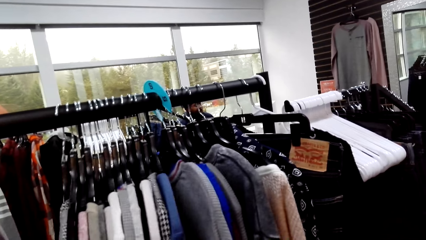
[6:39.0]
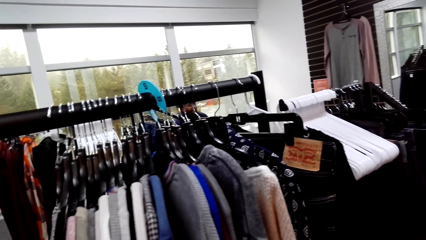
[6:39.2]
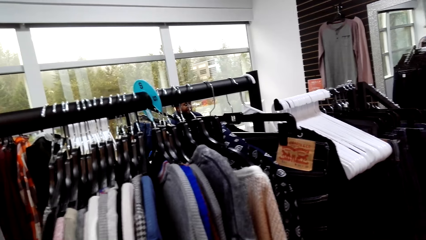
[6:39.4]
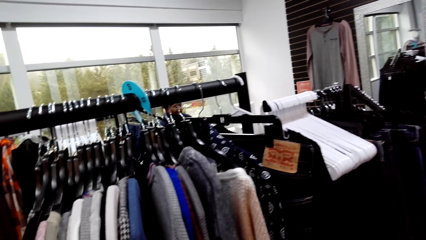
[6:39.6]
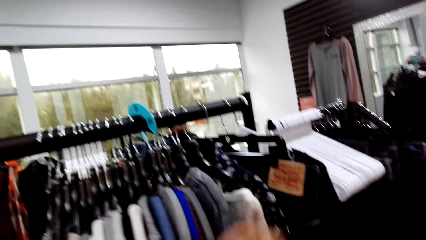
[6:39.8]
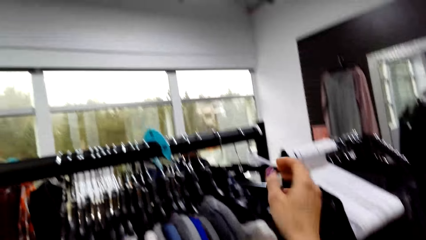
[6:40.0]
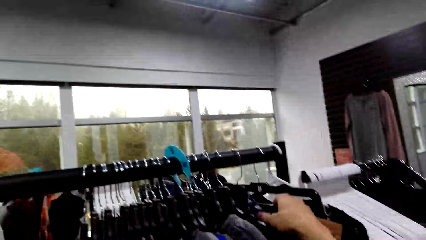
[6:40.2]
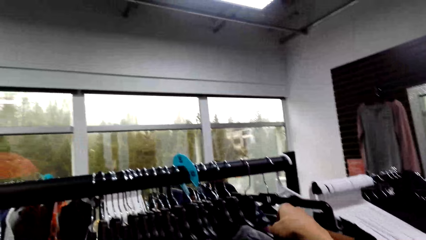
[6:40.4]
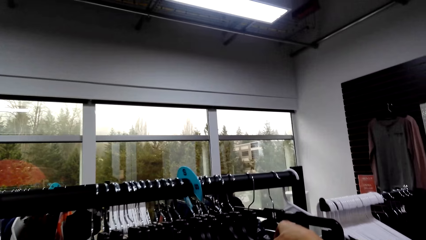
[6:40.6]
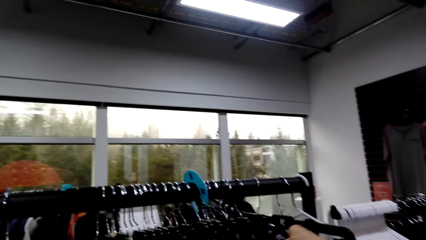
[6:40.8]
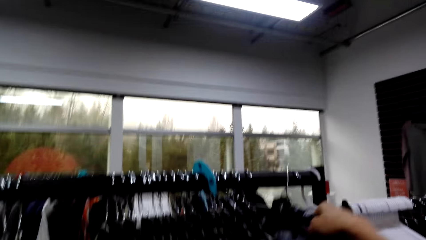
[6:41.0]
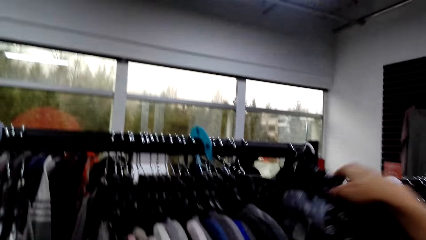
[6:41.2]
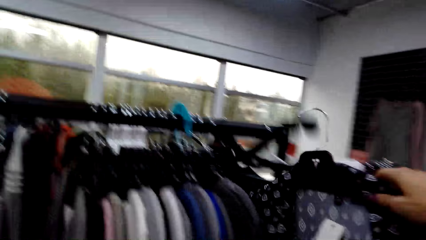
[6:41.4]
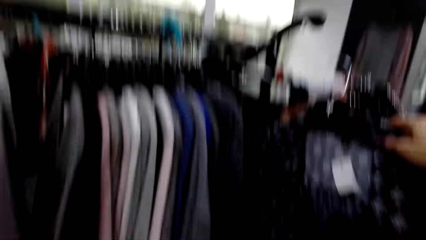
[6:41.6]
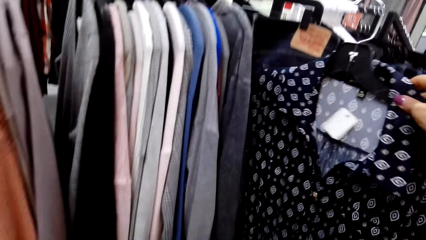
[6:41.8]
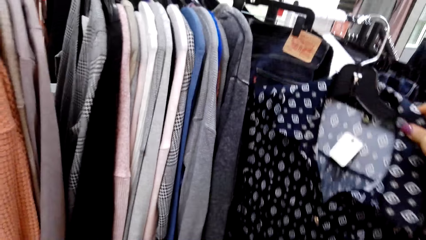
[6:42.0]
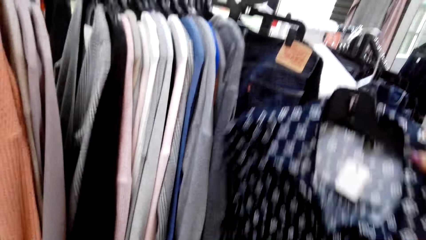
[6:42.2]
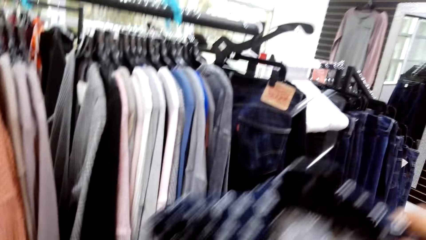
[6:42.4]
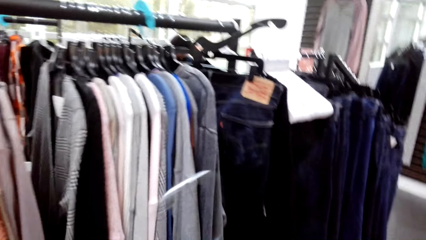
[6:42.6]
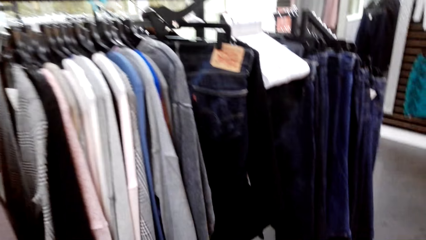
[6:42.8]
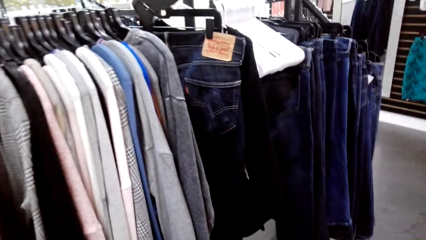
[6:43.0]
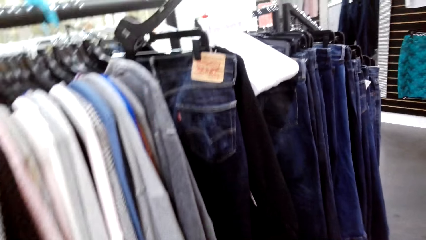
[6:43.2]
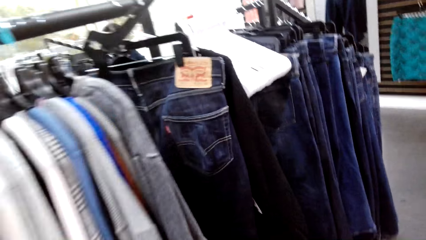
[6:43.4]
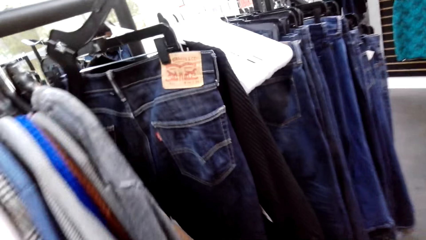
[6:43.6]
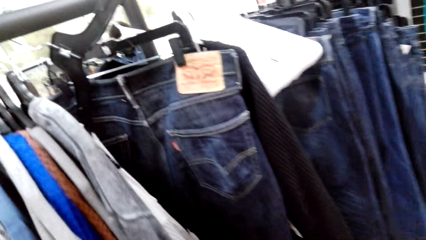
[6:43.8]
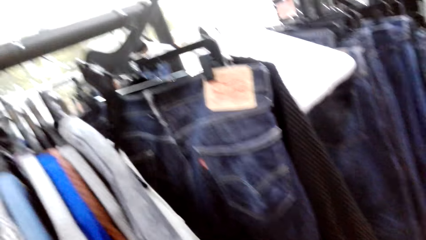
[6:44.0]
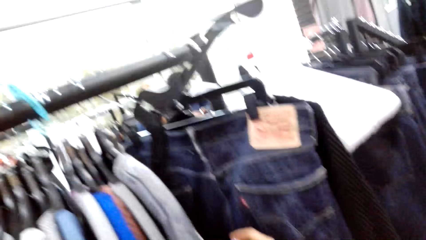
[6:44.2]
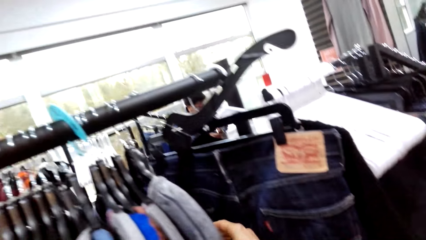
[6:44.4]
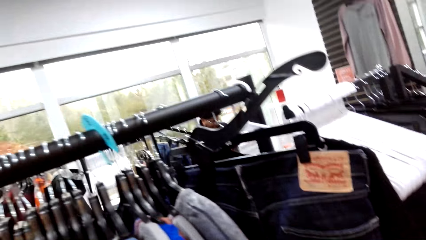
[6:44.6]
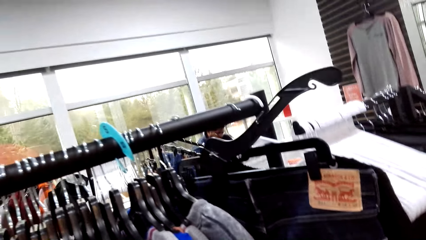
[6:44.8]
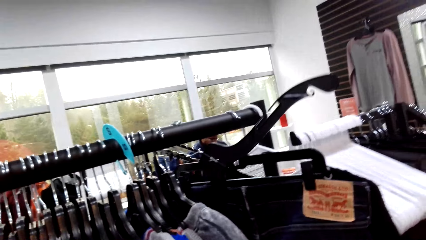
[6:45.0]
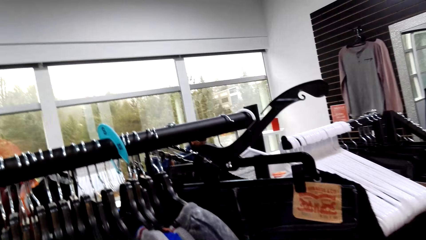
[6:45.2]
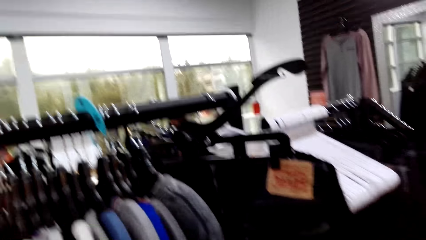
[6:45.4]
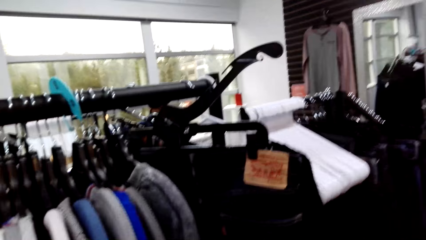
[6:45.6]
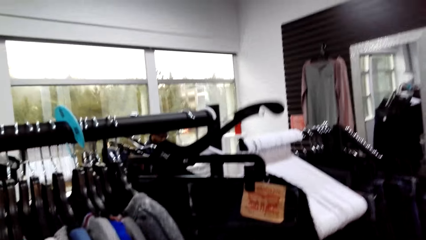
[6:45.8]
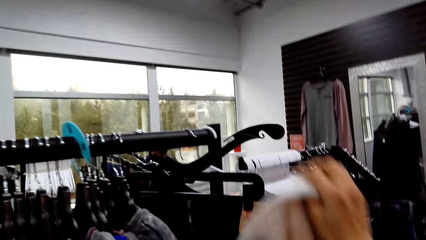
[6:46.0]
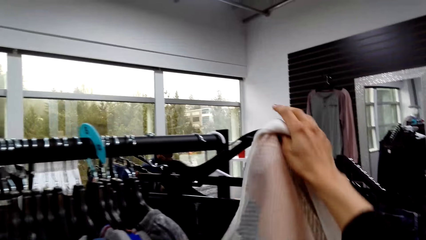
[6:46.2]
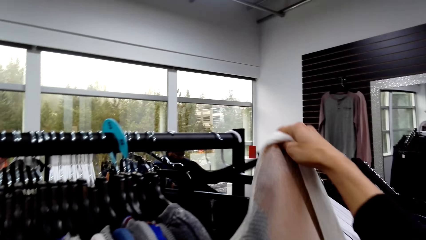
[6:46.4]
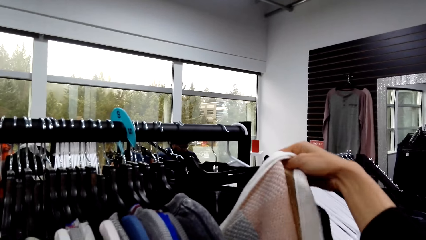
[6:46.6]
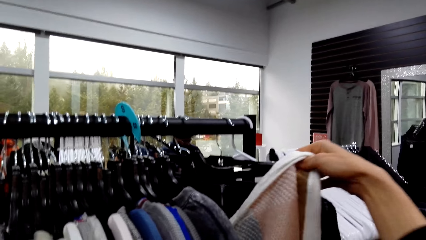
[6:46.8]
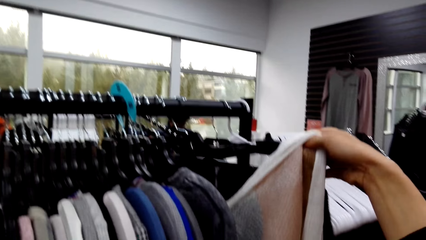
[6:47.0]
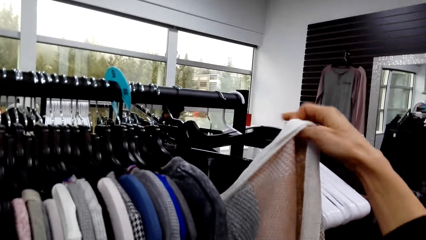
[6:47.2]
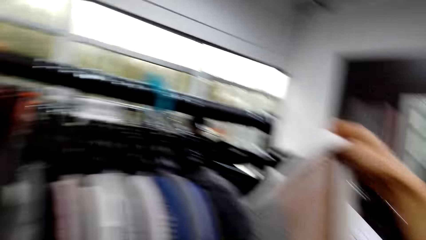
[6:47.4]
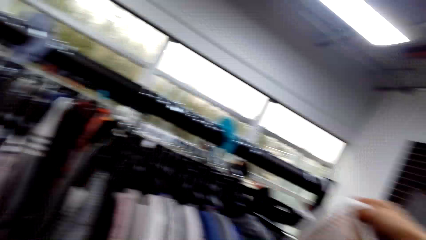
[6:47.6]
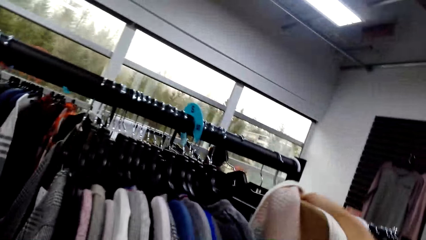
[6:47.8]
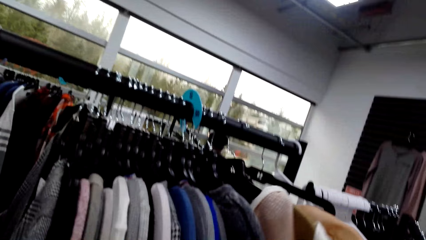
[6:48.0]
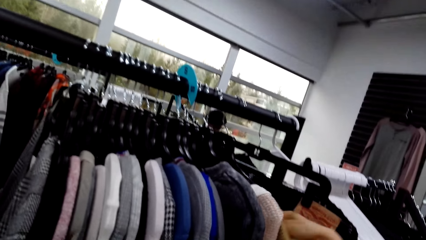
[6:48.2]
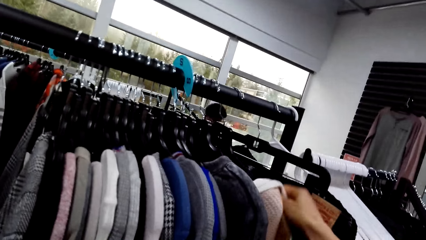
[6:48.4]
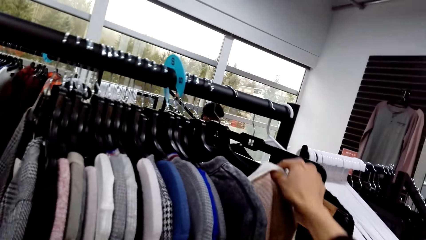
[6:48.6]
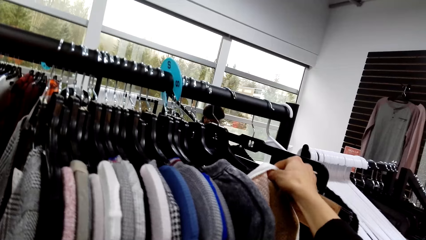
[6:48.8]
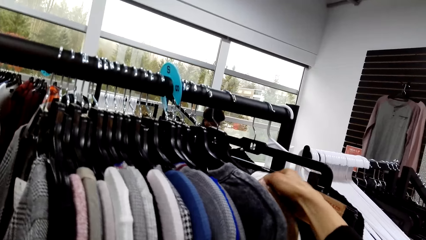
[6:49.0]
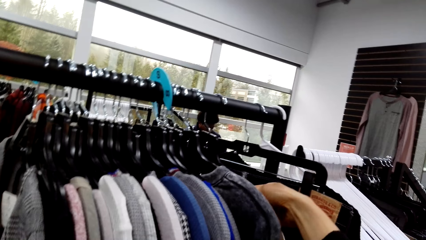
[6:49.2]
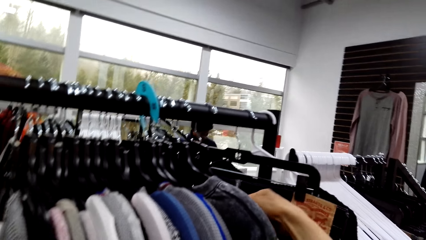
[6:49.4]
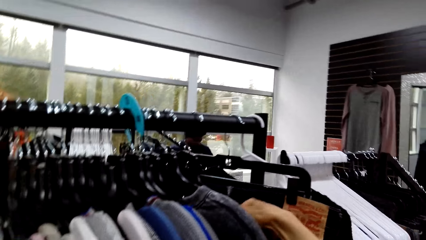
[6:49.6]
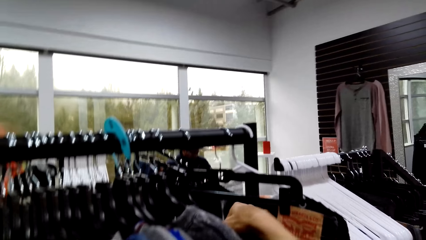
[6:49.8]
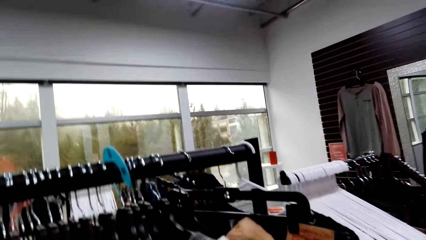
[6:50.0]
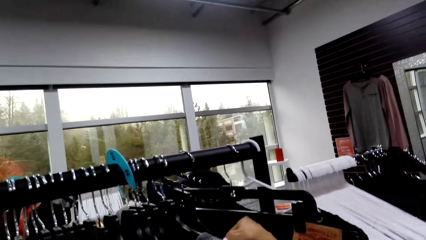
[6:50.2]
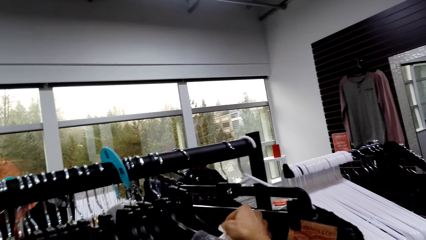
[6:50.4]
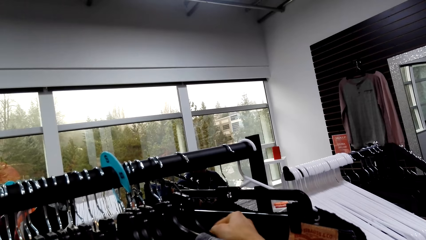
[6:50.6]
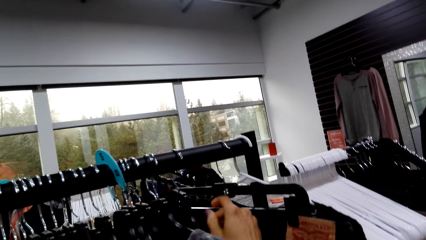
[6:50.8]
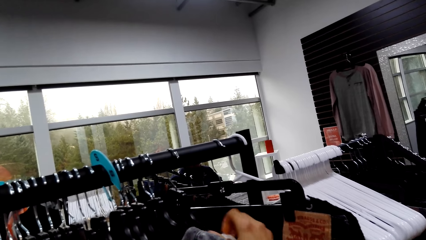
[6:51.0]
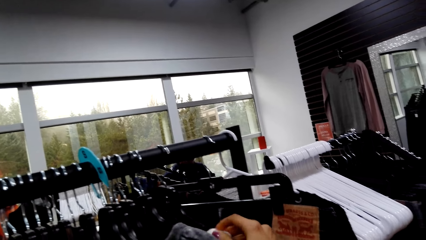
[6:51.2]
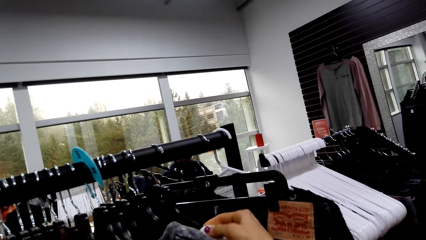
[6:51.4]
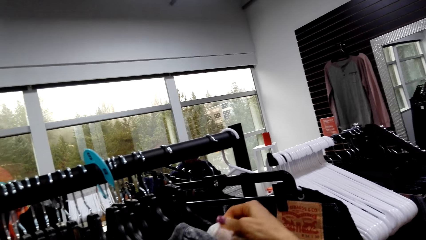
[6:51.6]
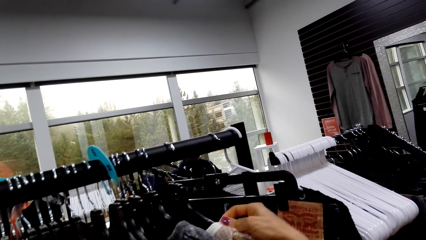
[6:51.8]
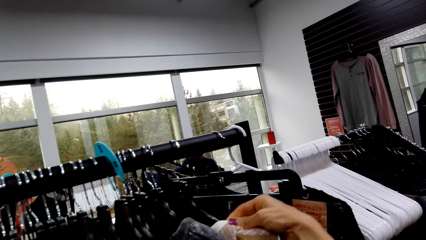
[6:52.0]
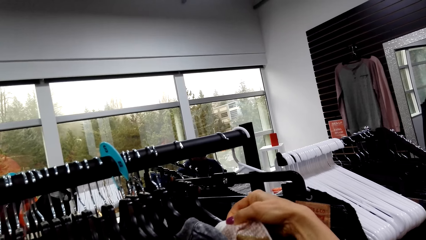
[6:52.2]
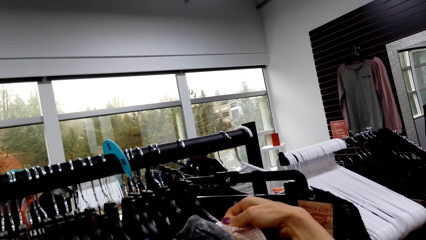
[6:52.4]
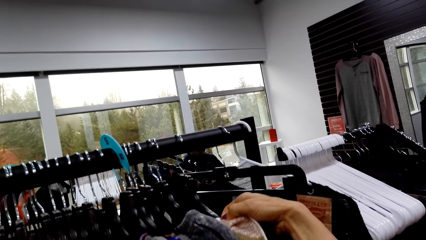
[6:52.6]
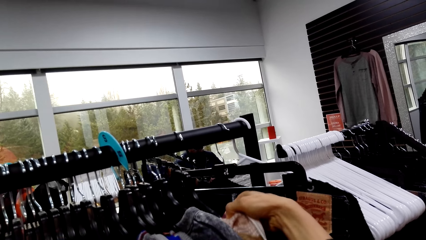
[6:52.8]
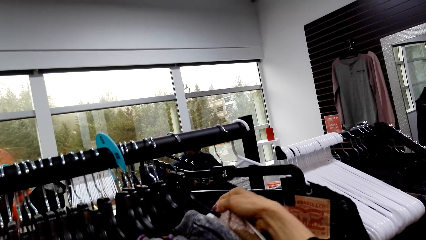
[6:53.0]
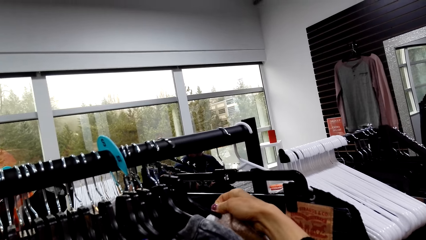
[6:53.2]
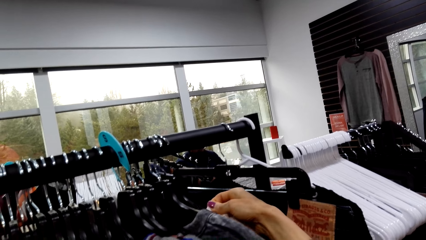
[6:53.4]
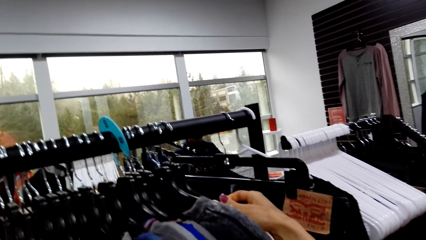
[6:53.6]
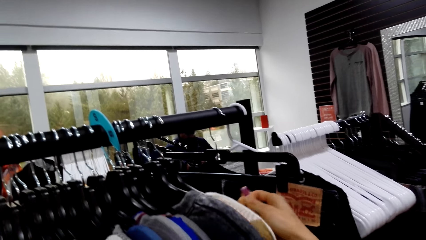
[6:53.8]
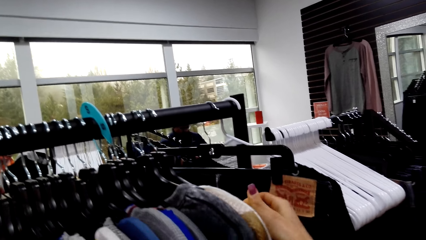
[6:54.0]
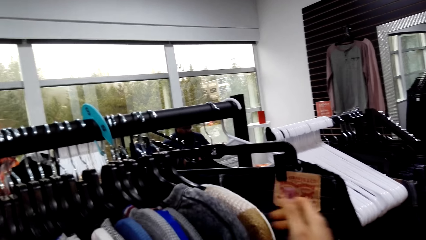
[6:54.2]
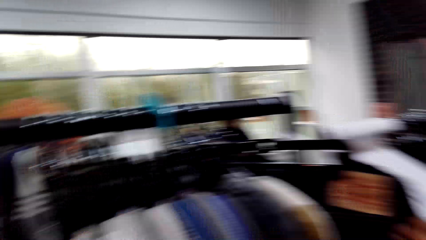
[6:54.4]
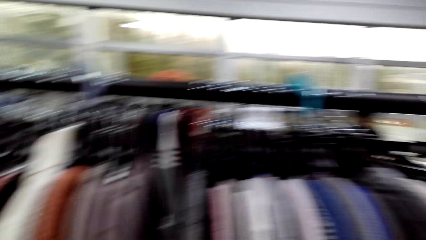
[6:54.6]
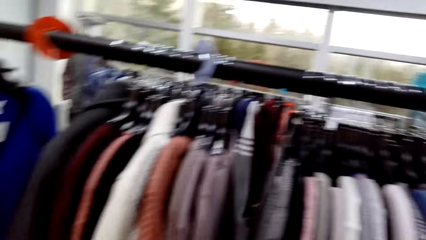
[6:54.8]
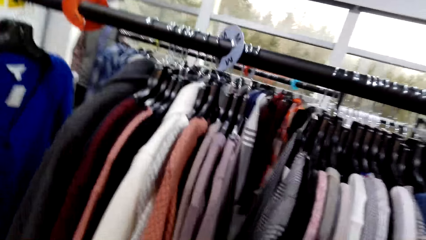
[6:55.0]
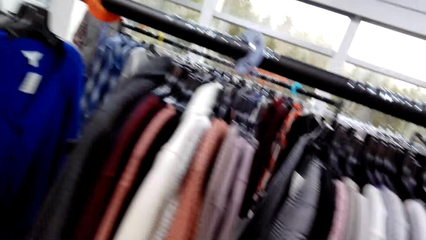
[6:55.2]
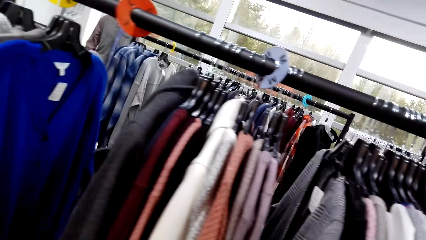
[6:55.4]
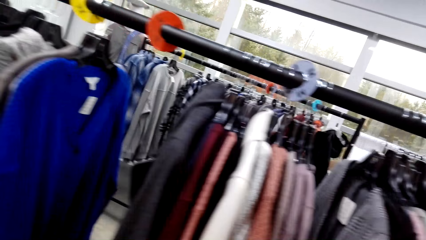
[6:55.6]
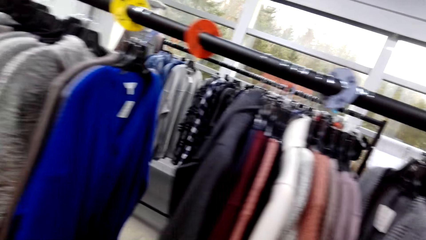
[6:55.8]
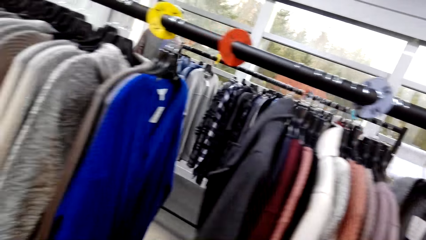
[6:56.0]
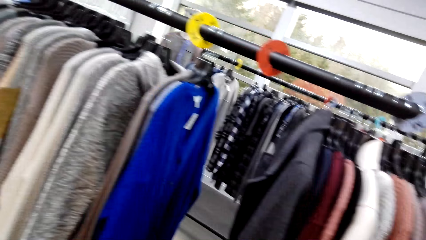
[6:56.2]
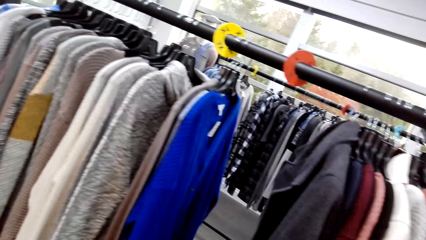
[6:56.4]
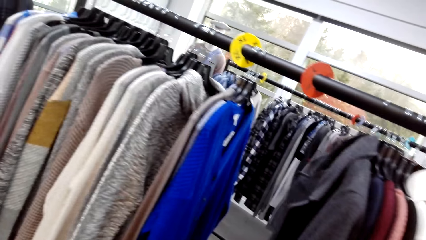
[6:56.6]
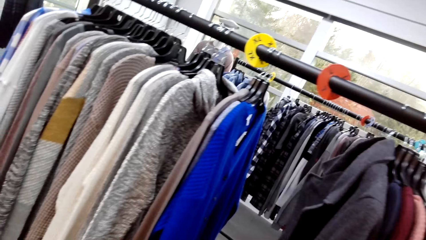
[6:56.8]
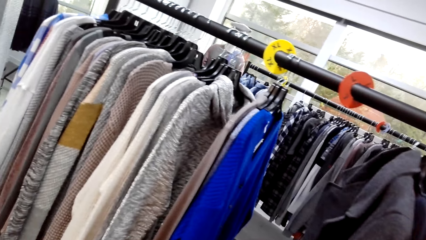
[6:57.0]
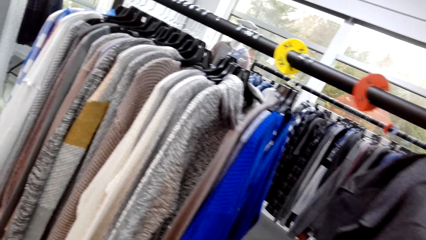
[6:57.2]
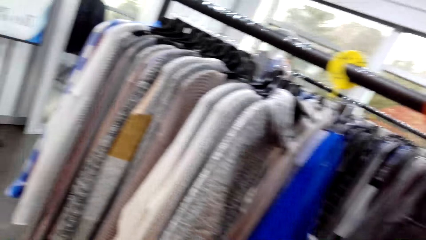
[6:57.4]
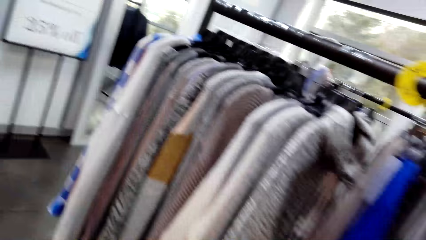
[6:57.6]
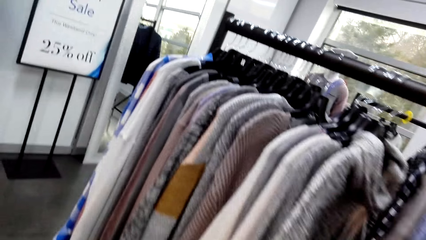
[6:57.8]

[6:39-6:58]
The camera wearer looks at the tops on the hanger. They pick the cloth from the display rack. They fix the cloth on the hanger. They walk in the supermarket.
